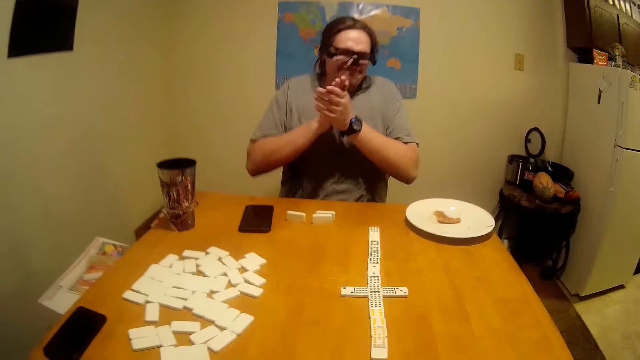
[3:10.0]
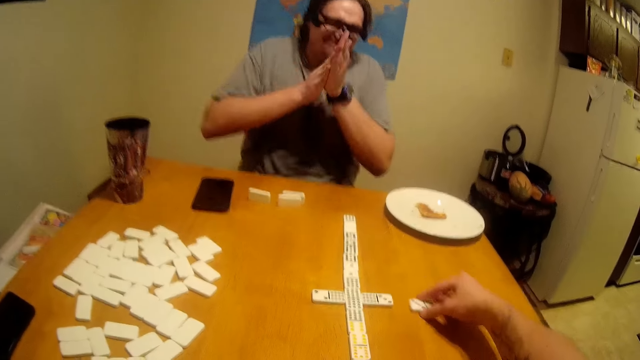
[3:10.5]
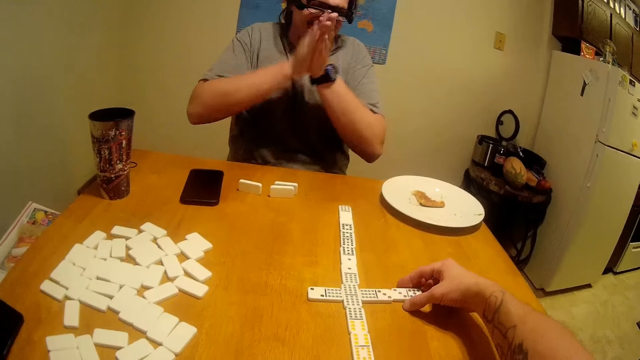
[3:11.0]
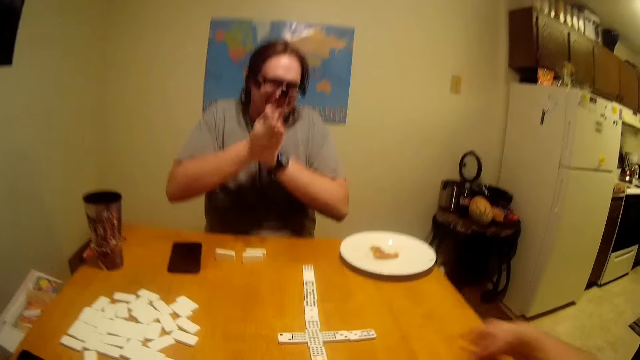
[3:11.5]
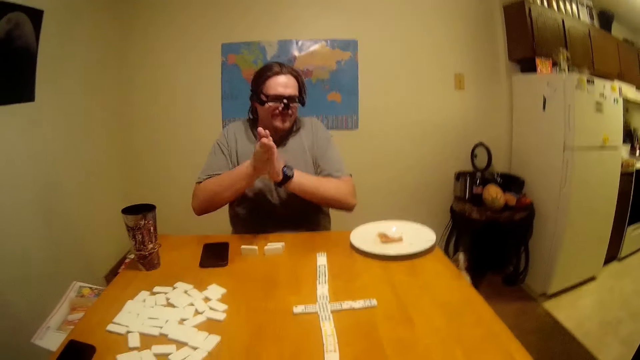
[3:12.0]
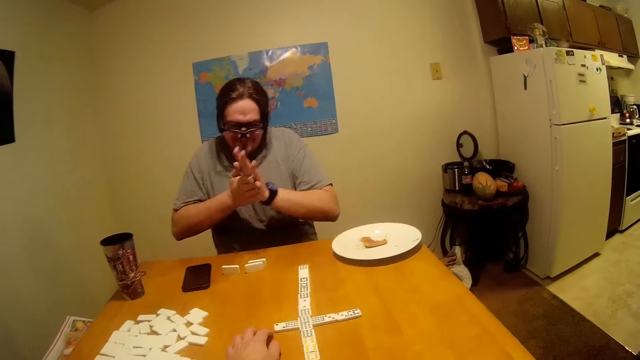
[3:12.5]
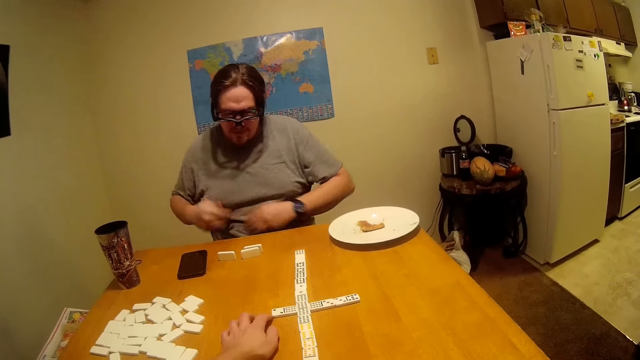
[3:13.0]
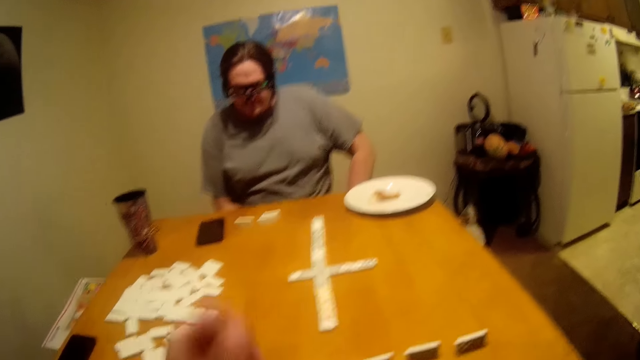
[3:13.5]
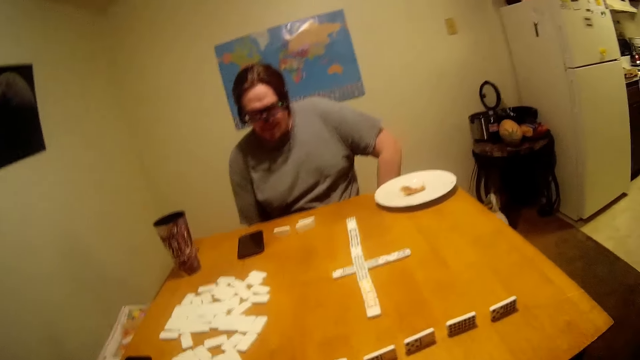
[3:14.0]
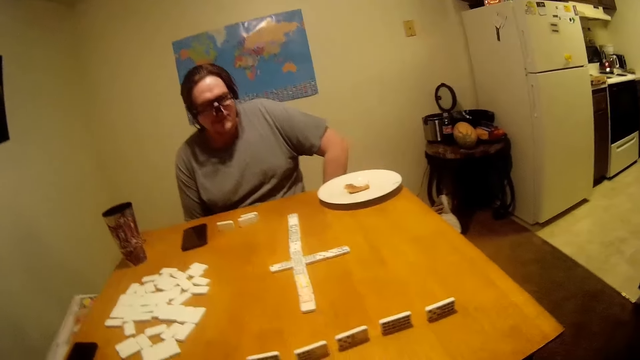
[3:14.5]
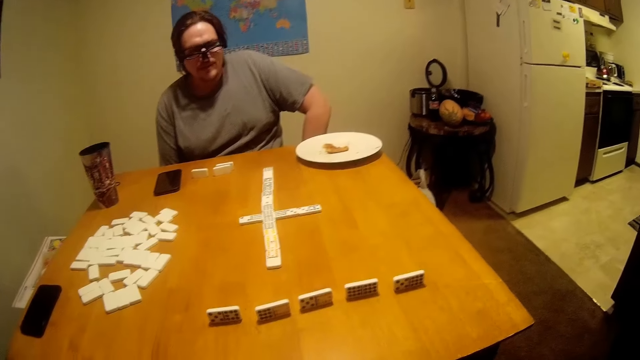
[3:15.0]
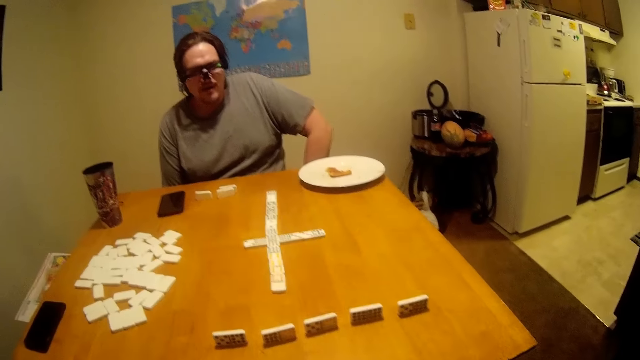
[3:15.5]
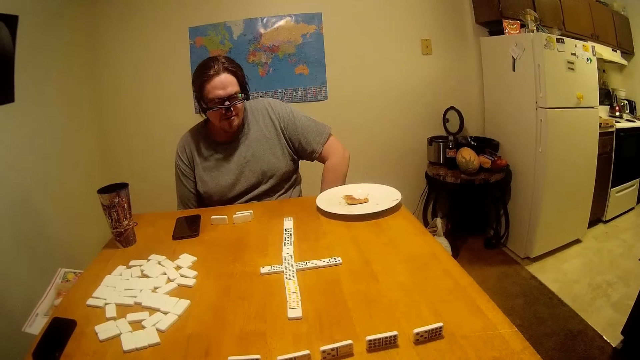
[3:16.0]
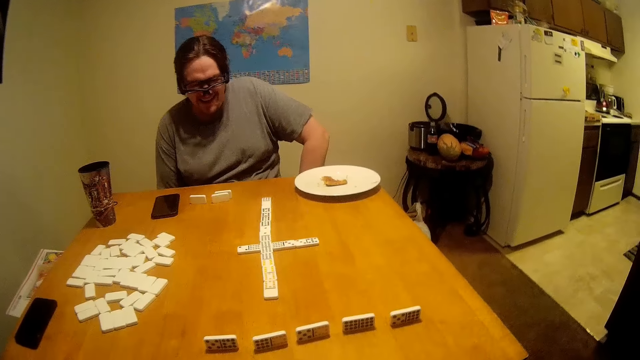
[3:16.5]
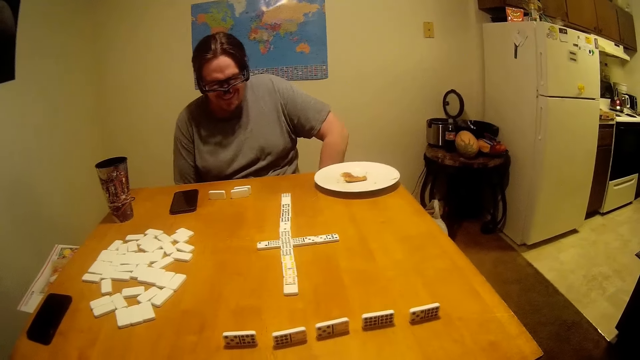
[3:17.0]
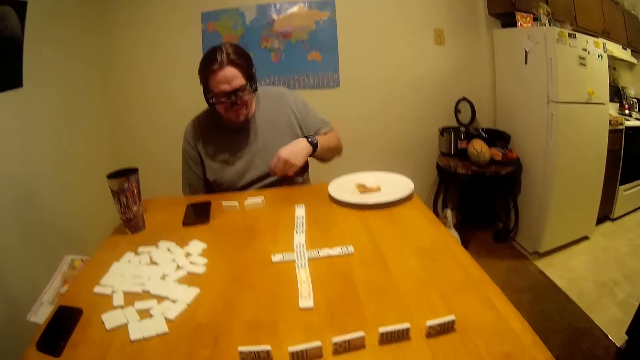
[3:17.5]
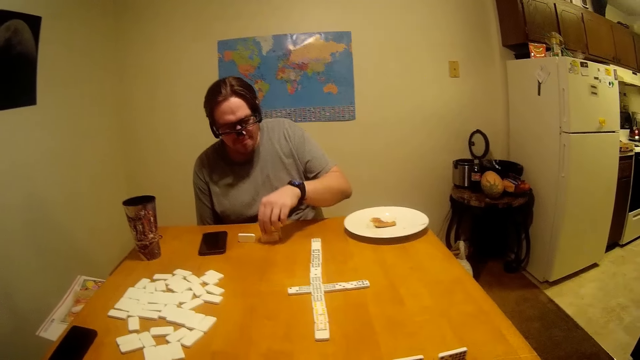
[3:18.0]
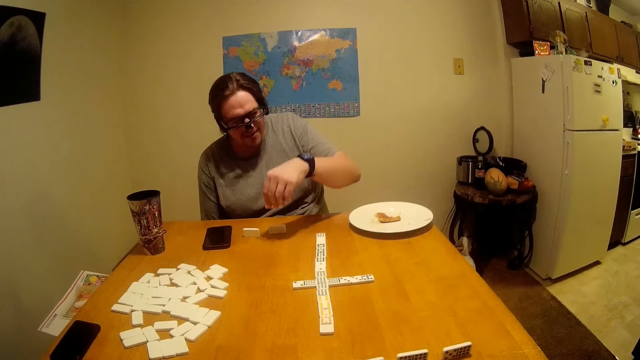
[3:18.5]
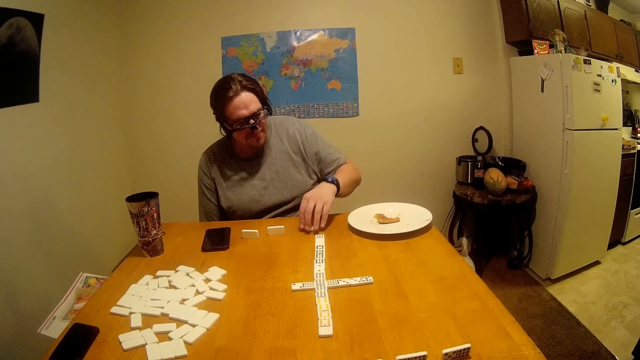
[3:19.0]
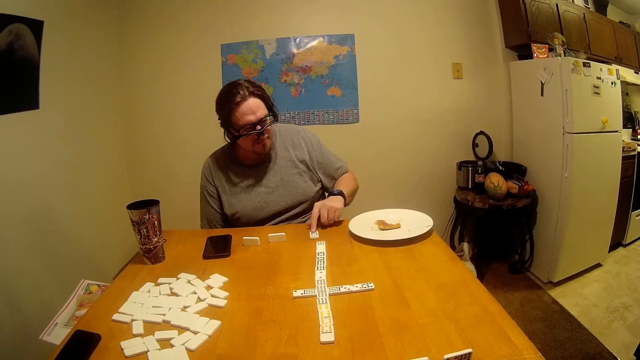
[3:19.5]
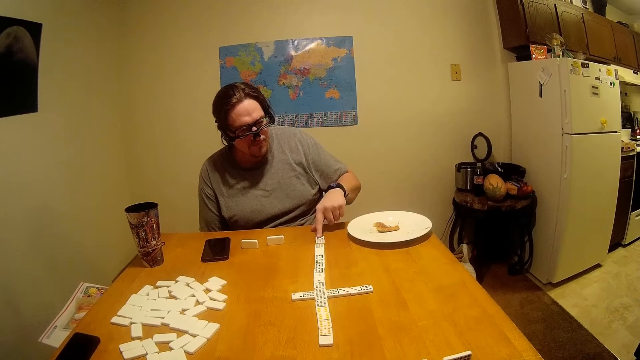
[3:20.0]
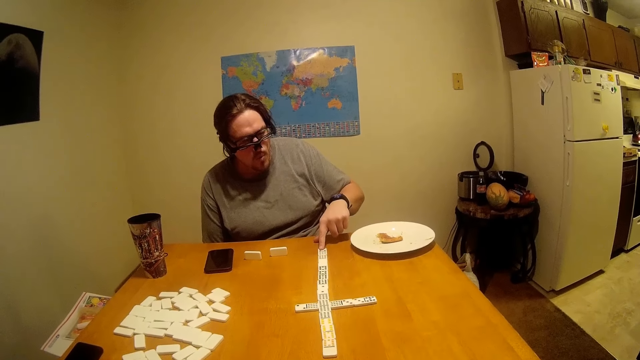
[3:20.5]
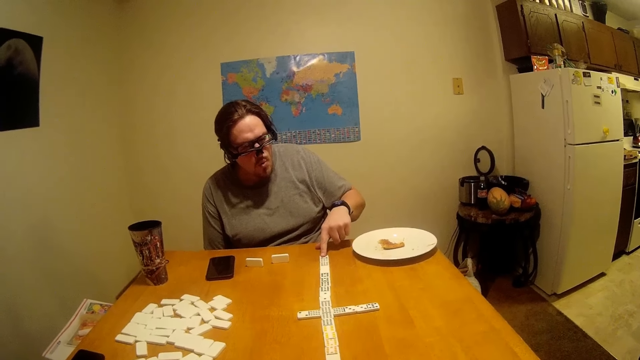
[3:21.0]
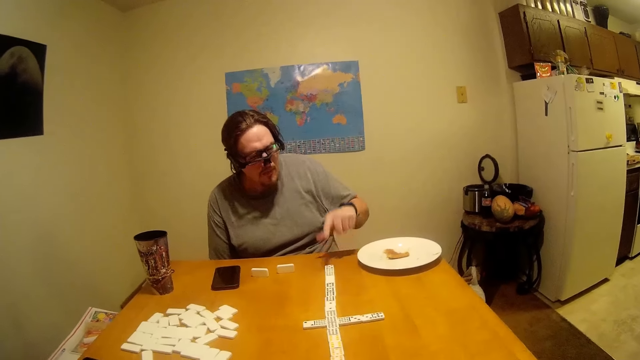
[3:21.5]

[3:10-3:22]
A man rubs the hands. The camera wearer puts a piece of Chinese board game or Ludo on the table. The man rubs the hands. The camera wearer drops the hand. The man drops the hands. The camera wearer lifts the hand. The man talks and laughs at the camera wearer. The man picks a piece of Chinese board game from the table. The camera wearer drops the Ludo. The man puts the piece on the table. The camera wearer arranges the Ludo.

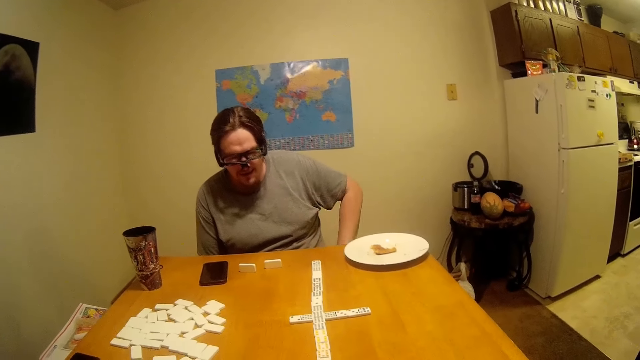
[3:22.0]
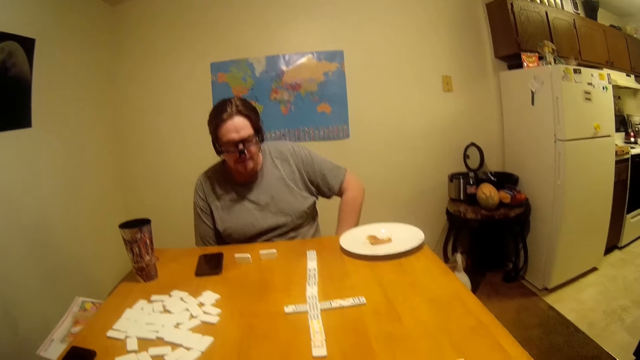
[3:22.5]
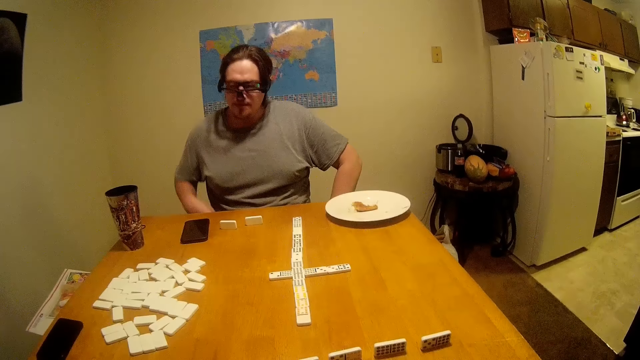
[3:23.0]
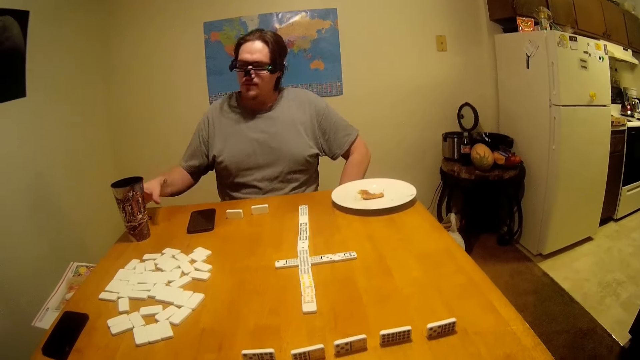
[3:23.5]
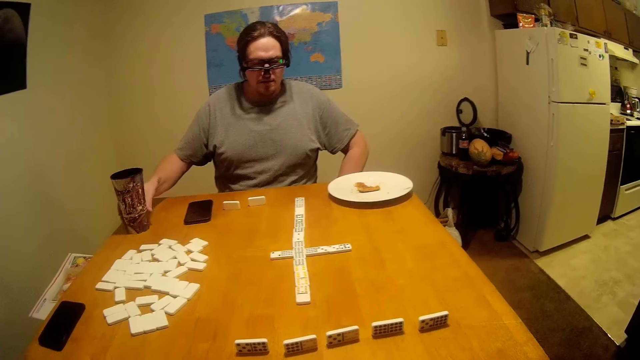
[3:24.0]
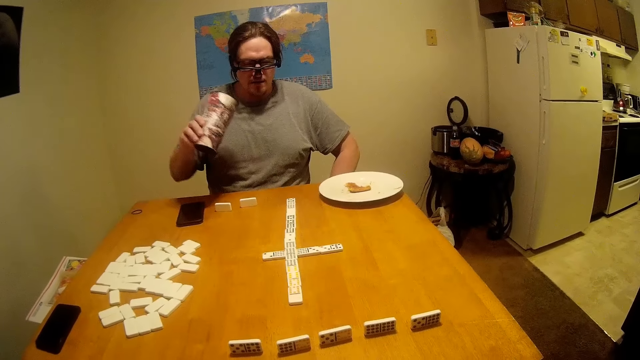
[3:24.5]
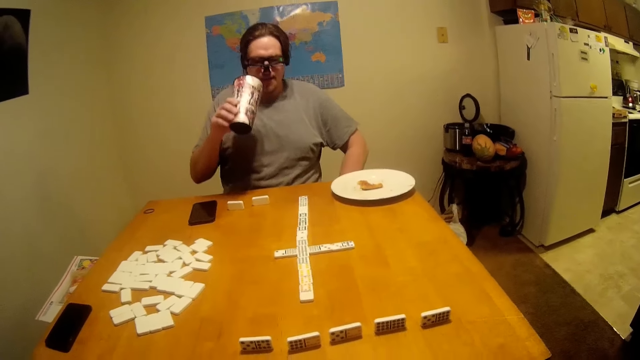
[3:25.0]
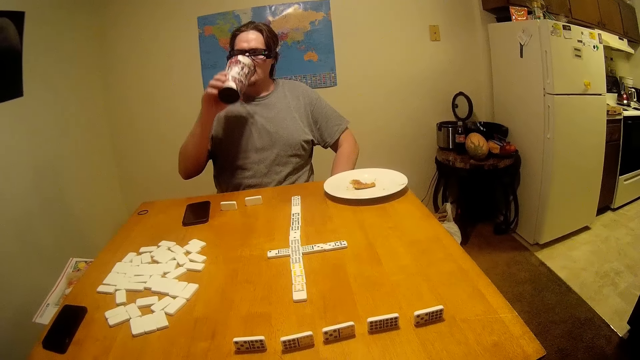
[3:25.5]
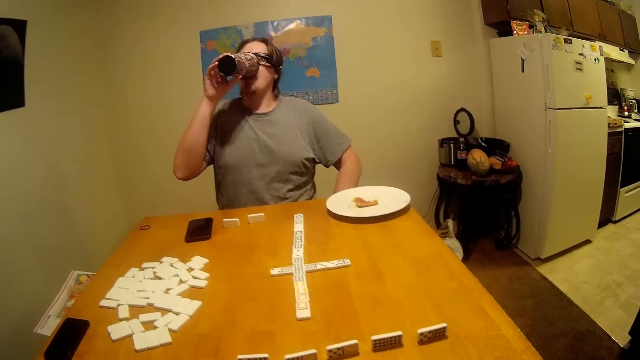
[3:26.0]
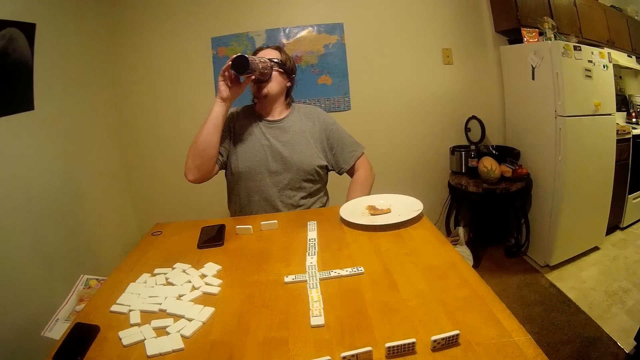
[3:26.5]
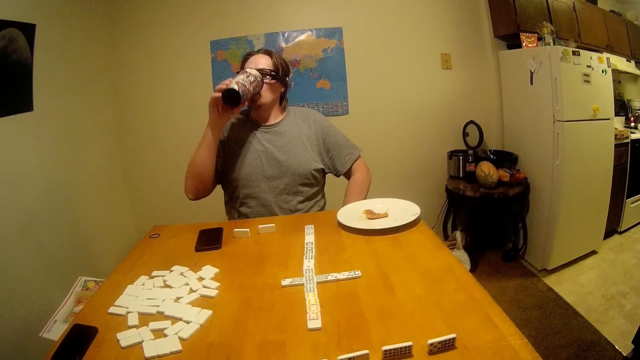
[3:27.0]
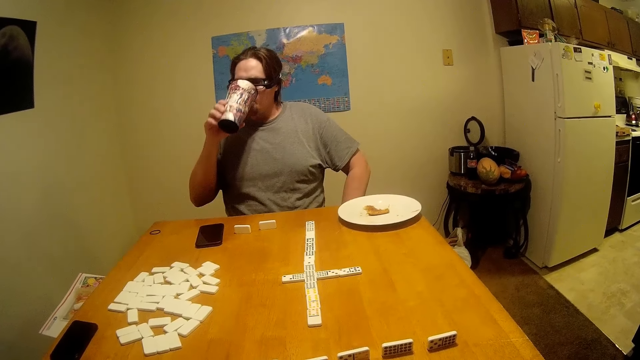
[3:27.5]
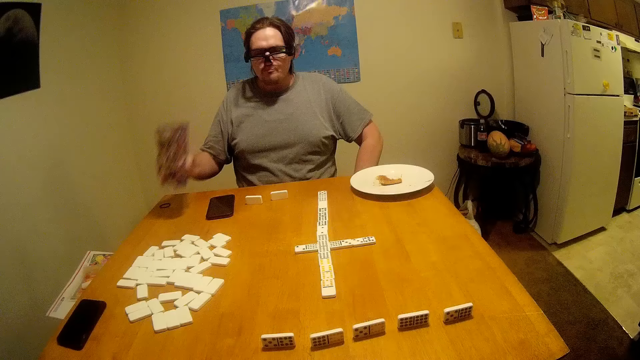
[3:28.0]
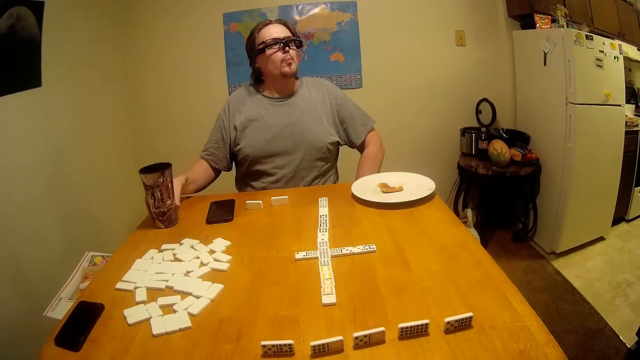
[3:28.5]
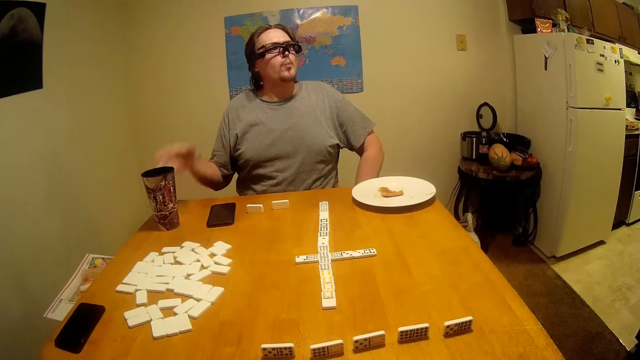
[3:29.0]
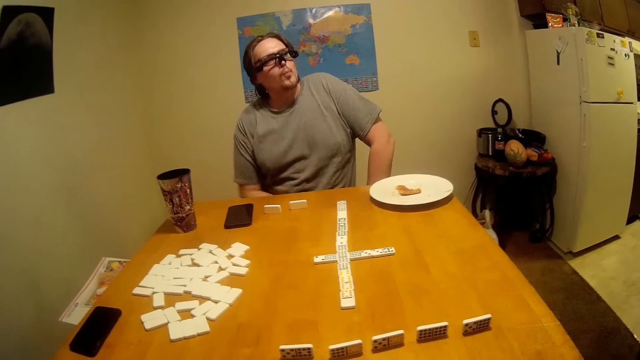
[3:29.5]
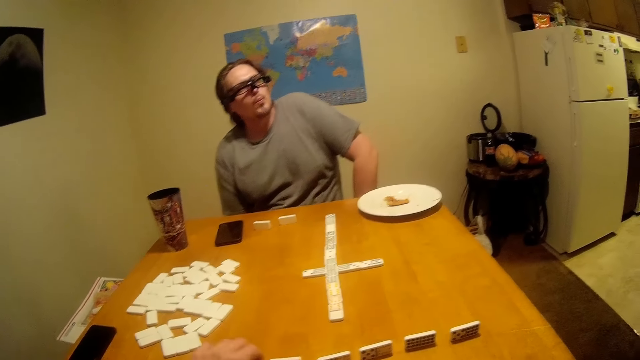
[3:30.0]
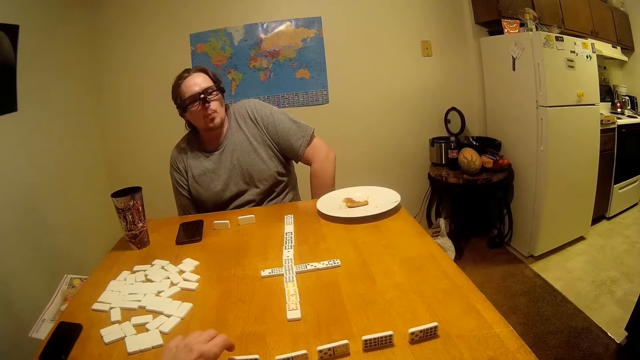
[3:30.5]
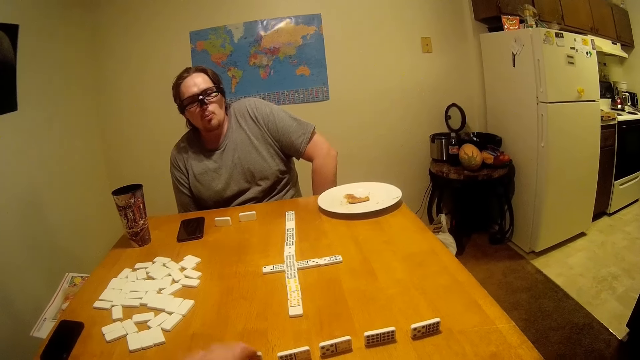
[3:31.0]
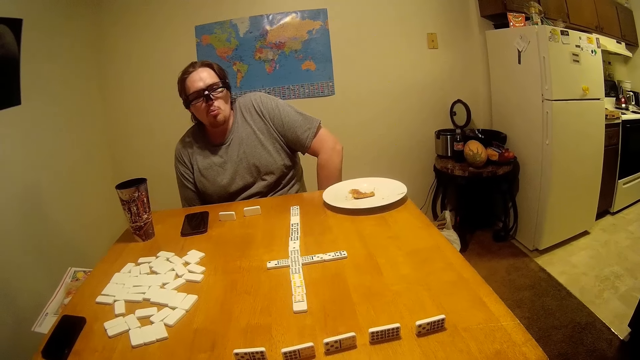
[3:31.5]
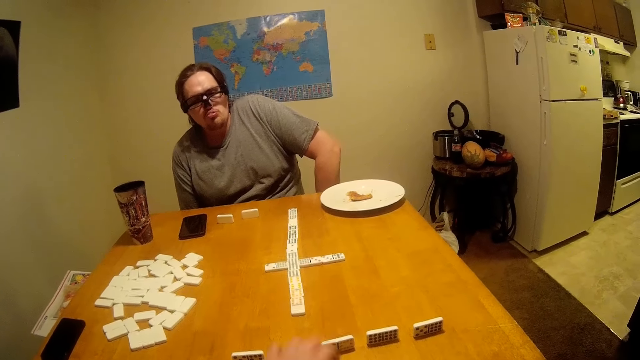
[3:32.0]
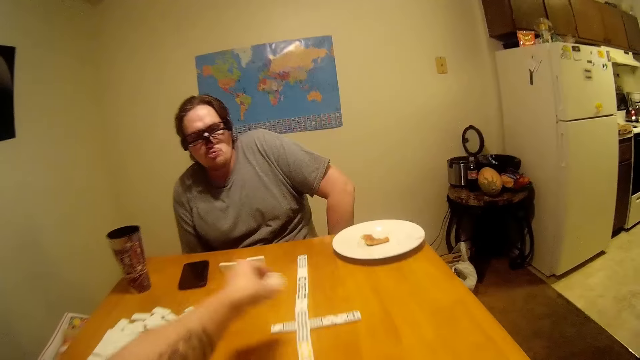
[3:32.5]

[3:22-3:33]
A man drops the hand. The man picks a mug from the table, shakes the mug and drinks from the mug. The man puts the mug on the table. The man talks.
